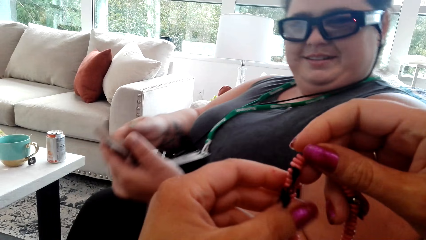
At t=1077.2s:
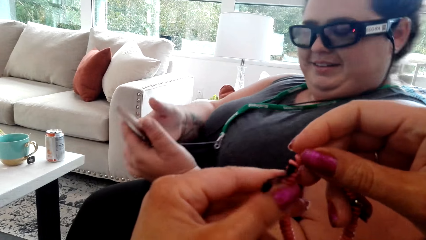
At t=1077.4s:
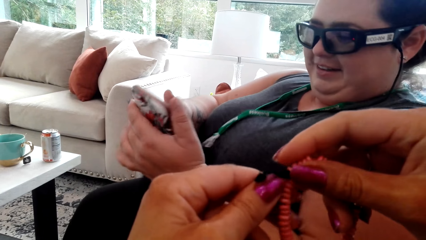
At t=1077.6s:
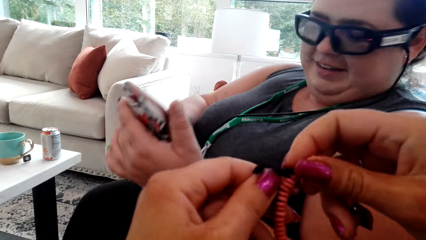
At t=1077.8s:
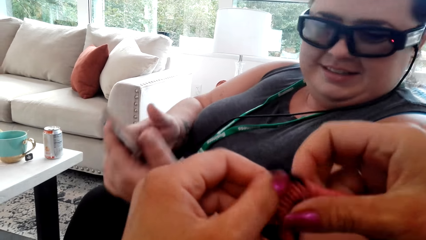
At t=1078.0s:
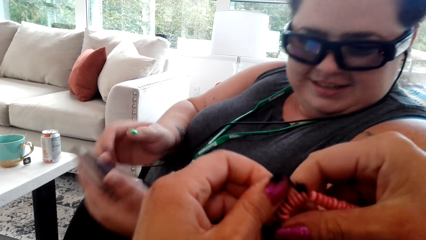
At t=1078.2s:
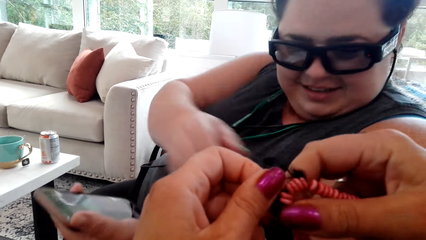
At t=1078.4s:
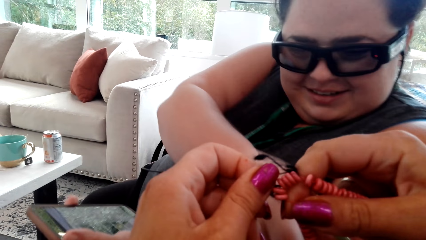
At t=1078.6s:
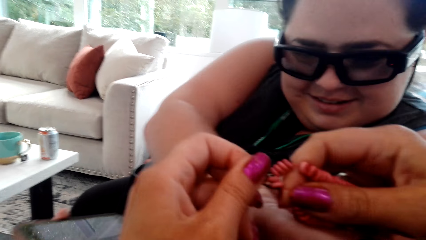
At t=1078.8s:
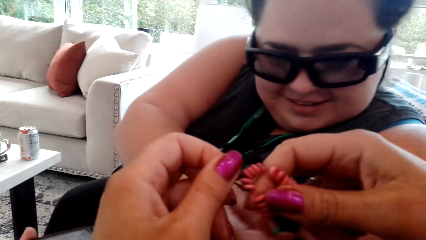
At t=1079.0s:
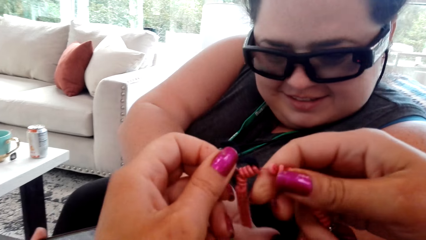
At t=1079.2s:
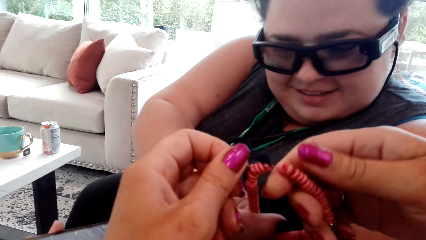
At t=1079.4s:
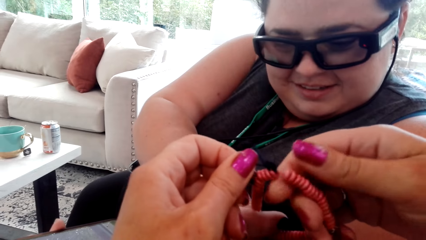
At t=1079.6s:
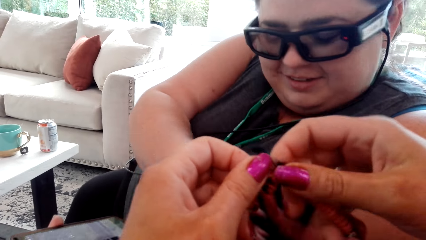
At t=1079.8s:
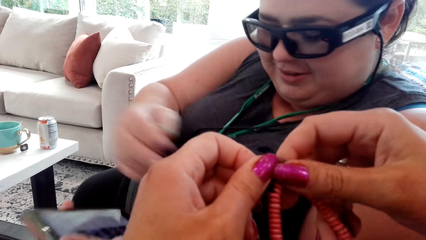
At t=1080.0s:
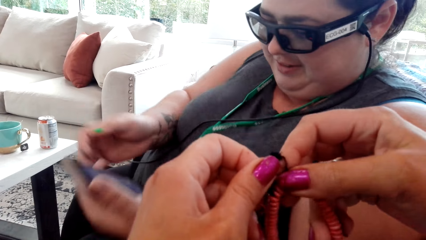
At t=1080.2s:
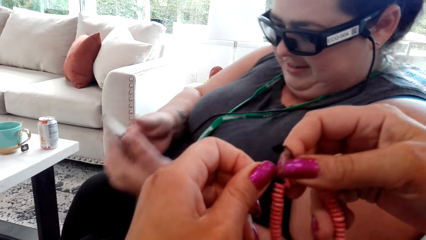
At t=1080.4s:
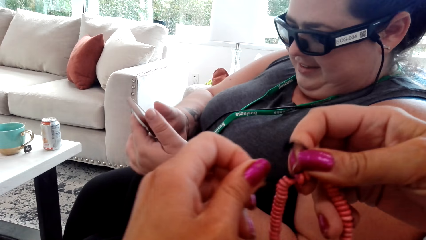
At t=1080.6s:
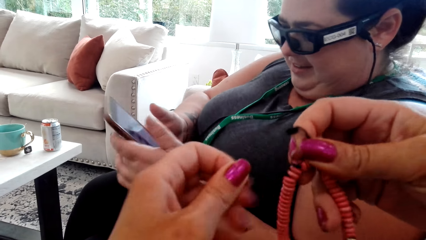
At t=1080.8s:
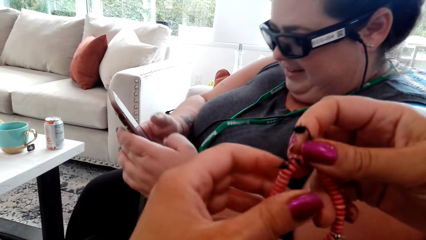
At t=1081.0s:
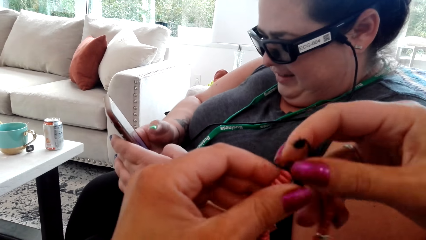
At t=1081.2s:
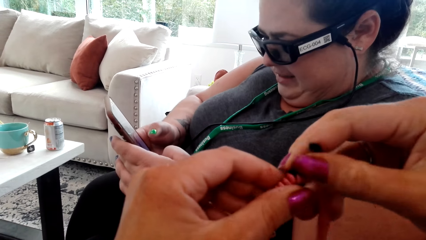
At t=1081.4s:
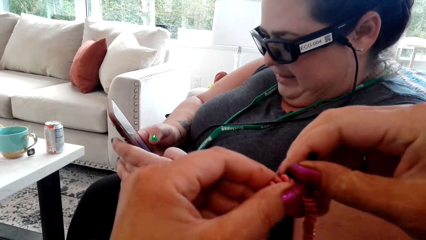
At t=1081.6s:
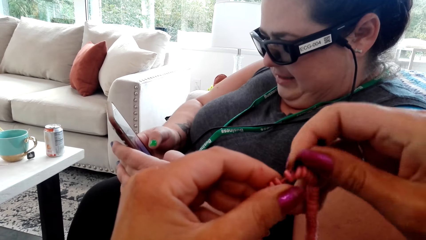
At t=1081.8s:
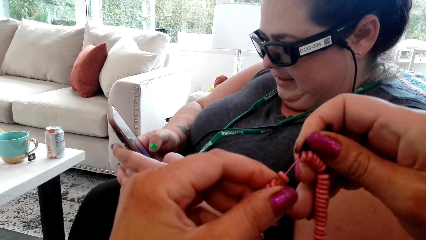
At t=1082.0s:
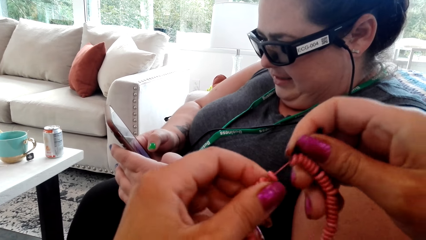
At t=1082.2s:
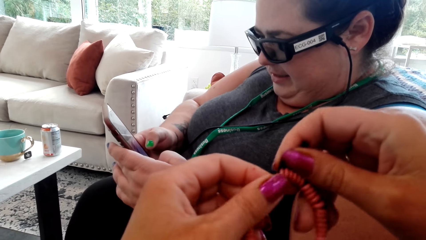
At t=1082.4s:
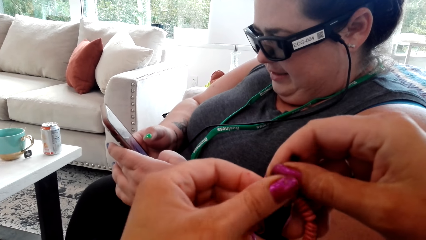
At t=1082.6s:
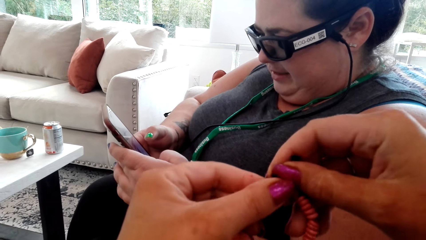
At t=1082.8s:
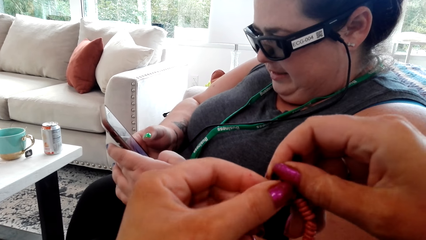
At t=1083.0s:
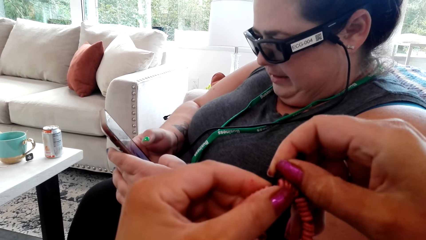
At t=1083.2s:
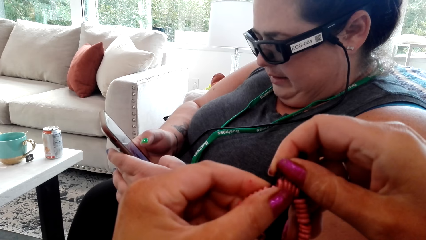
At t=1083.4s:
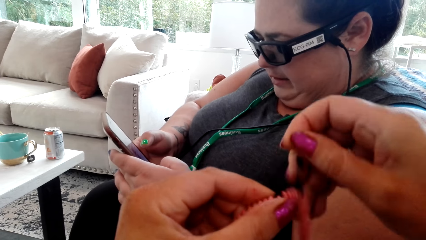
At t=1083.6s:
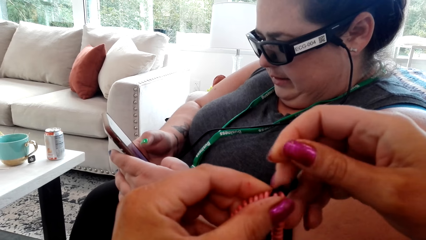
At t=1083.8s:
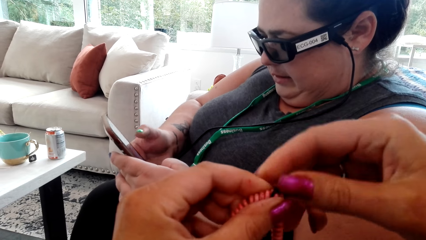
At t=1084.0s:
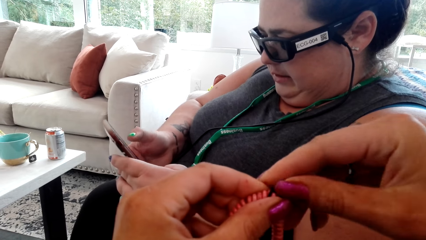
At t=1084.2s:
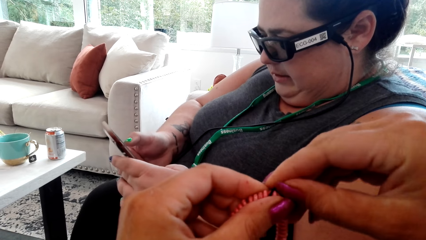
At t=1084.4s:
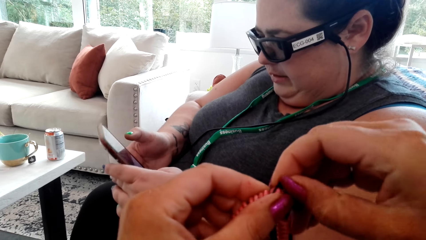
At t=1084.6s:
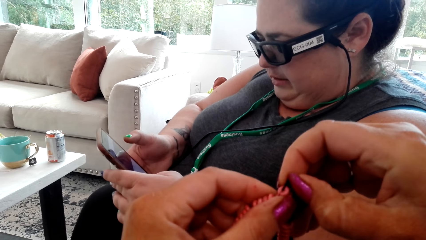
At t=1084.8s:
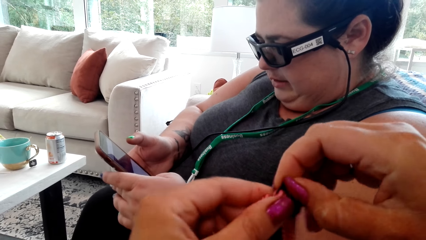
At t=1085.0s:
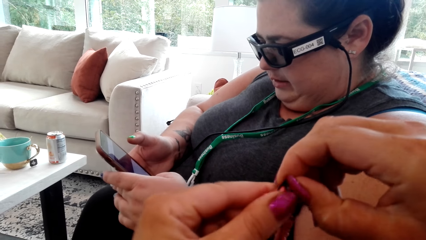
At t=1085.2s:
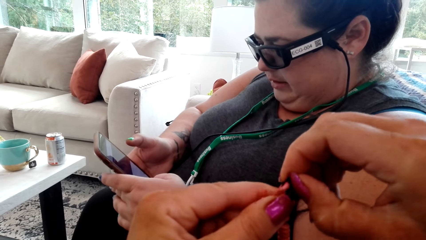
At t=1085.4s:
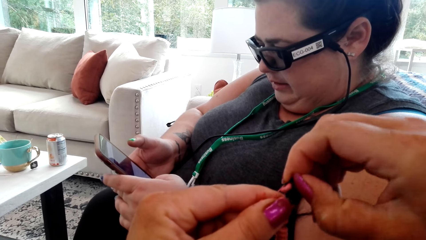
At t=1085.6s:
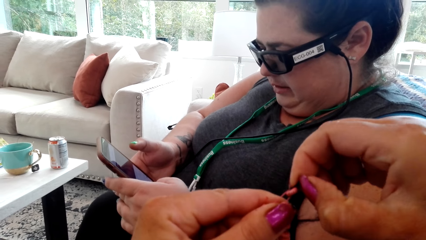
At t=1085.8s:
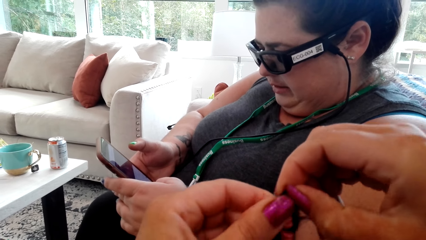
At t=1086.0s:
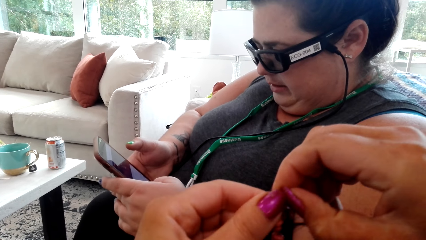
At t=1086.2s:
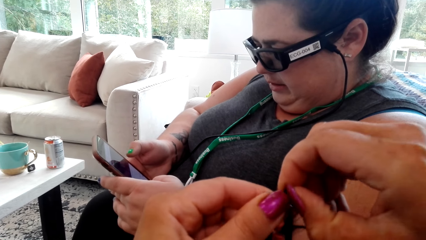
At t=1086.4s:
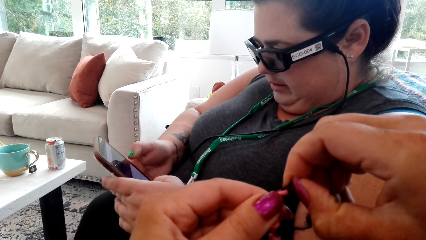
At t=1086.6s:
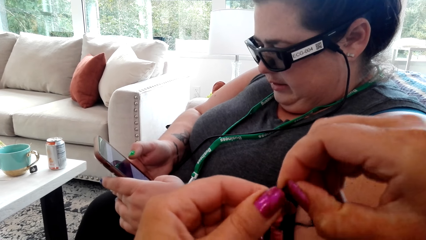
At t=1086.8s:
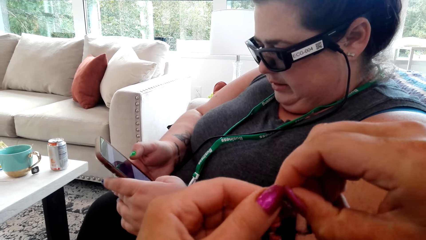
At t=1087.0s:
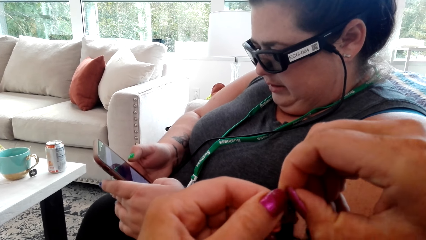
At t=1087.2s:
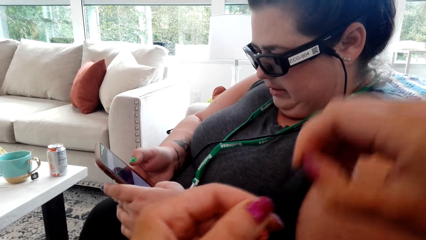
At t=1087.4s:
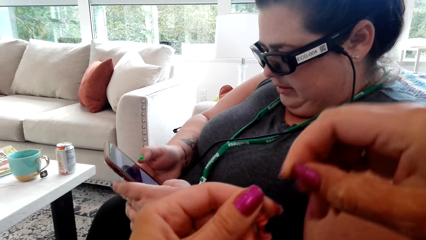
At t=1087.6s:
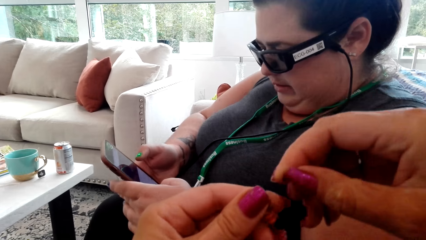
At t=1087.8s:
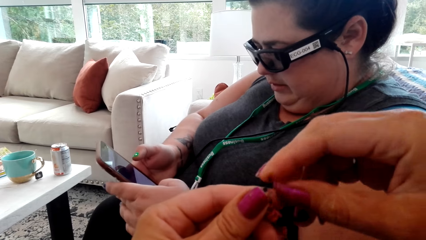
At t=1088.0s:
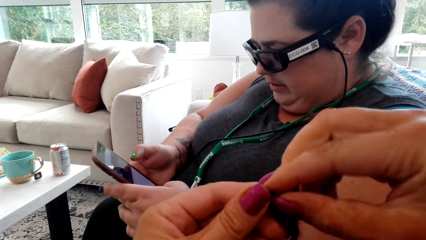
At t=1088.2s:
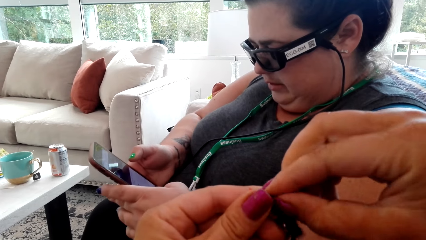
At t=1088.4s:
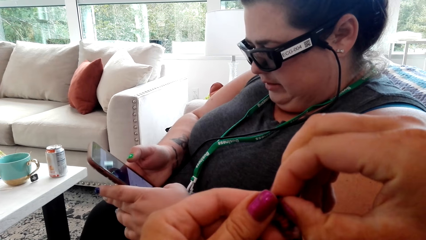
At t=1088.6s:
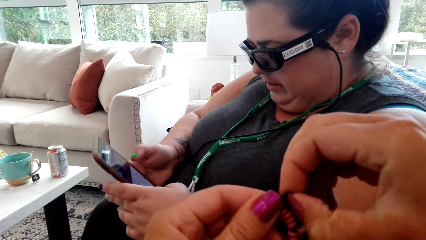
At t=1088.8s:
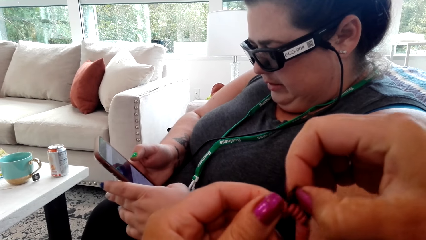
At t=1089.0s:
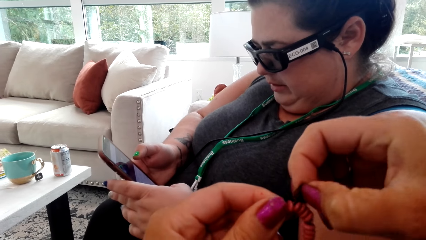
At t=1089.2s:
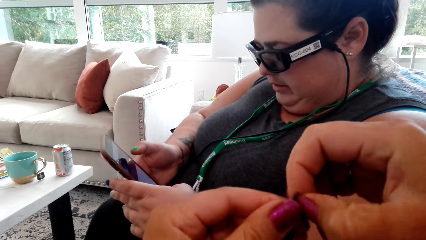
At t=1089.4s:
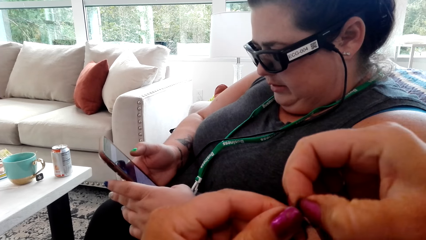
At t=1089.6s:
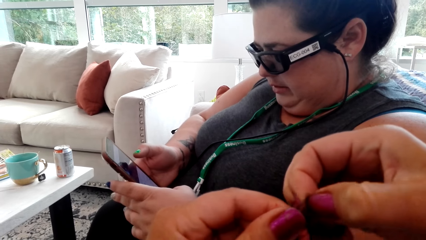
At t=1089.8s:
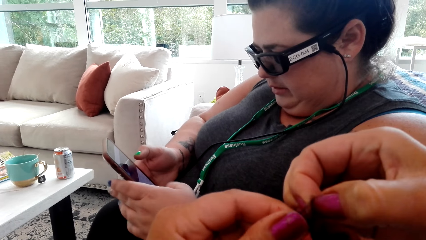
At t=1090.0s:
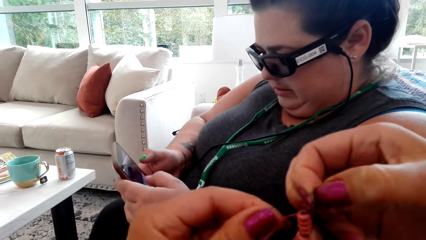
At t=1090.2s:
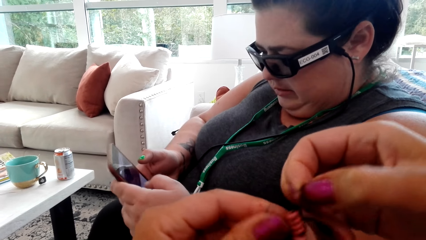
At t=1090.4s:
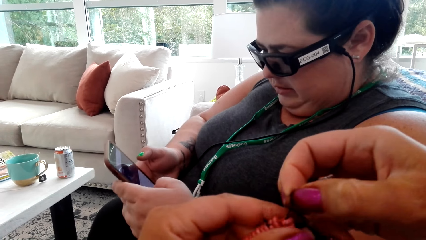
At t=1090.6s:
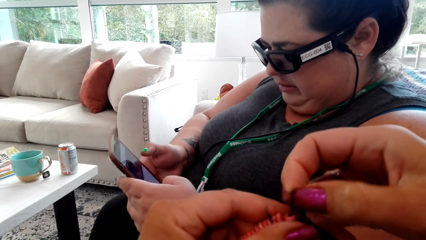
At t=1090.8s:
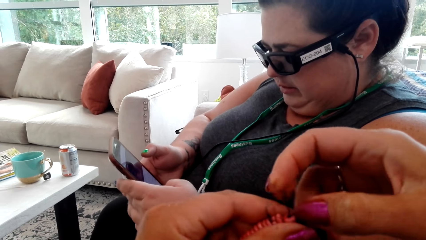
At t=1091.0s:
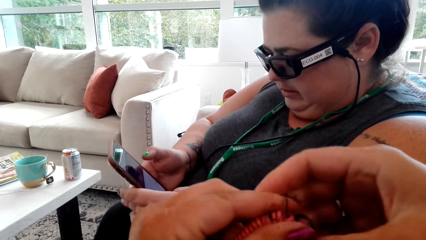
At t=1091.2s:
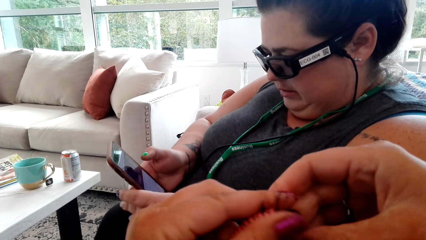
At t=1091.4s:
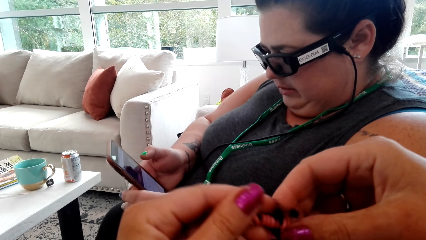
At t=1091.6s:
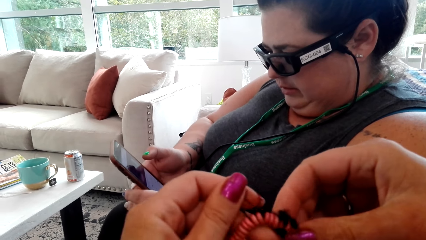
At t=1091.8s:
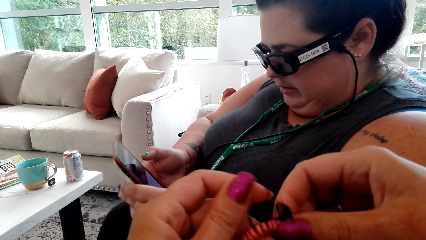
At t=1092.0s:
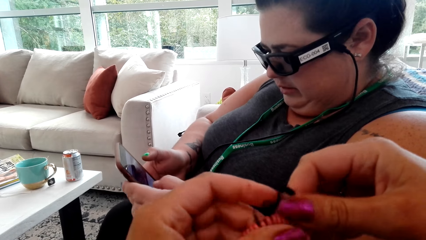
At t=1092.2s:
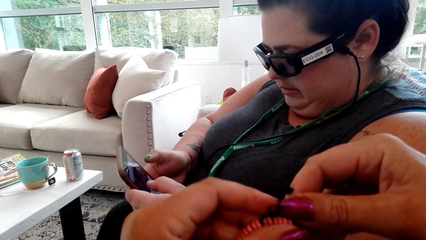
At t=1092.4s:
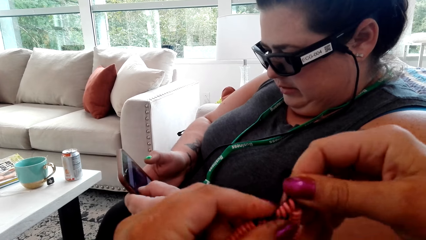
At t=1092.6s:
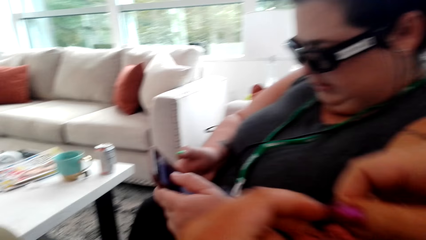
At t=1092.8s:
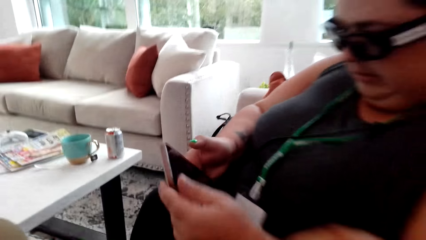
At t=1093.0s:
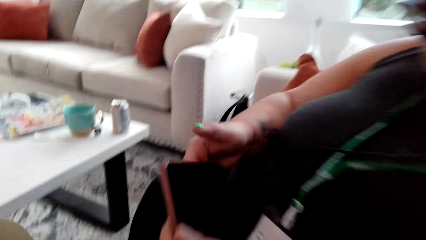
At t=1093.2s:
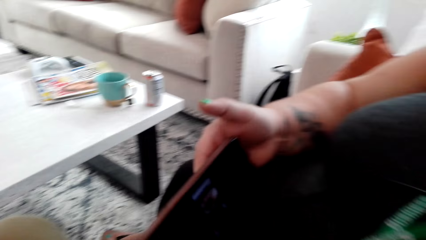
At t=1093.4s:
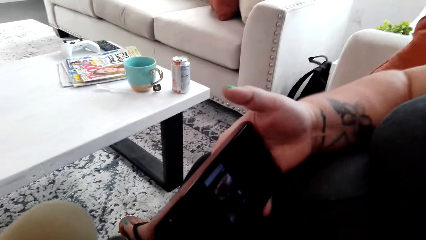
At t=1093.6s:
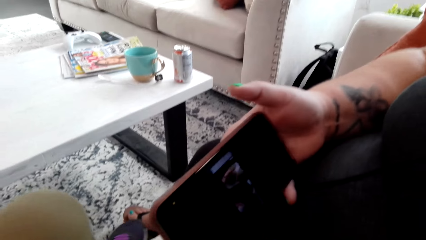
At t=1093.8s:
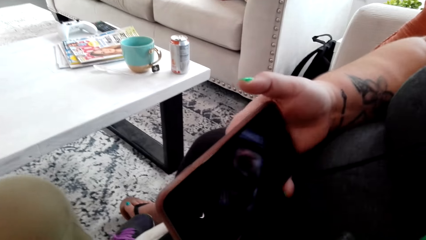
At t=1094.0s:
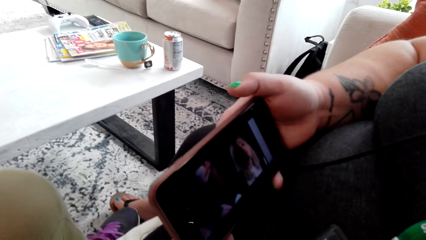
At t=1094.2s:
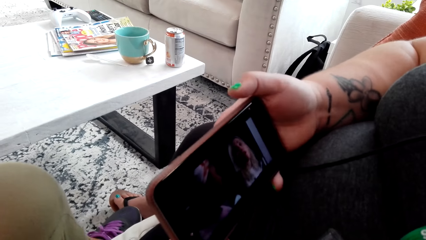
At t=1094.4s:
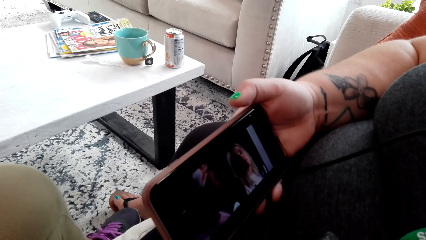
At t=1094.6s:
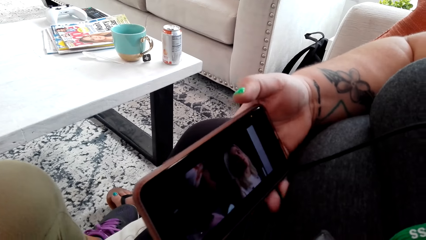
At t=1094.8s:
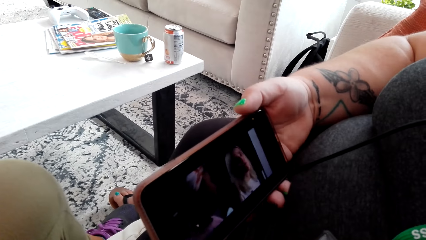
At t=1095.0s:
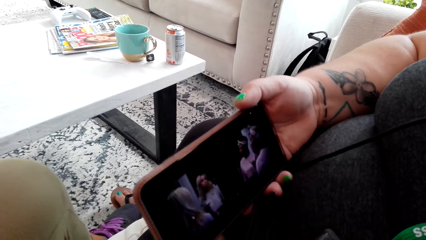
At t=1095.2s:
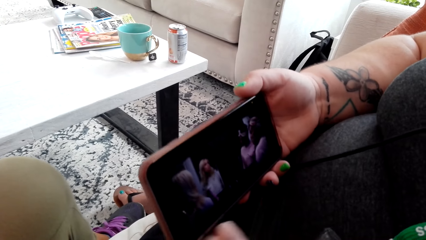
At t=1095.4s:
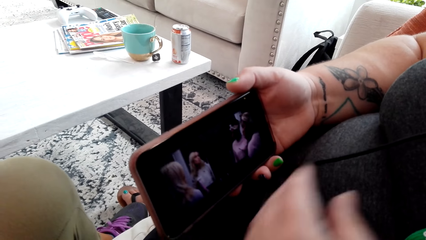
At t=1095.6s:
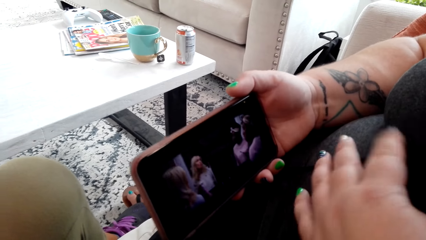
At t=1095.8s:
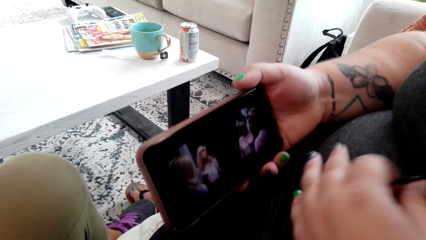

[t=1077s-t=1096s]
A woman operates her phone. The woman shows the camera wearer a movie on her phone. The woman watches a video on her phone.
